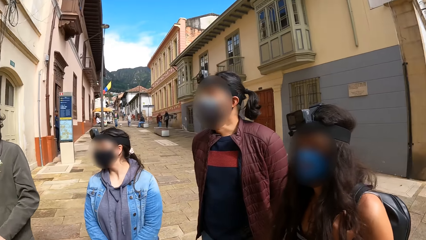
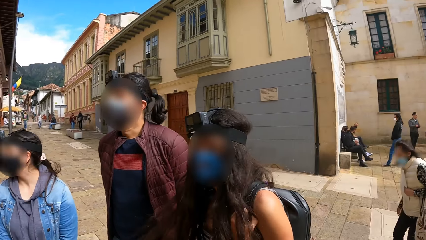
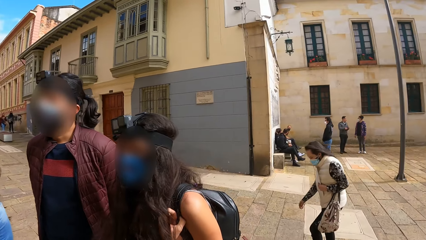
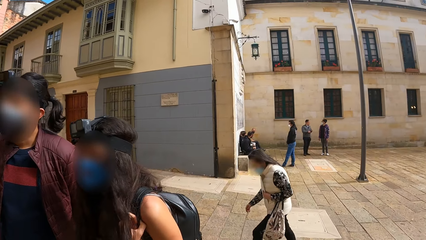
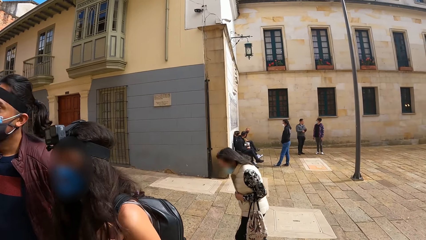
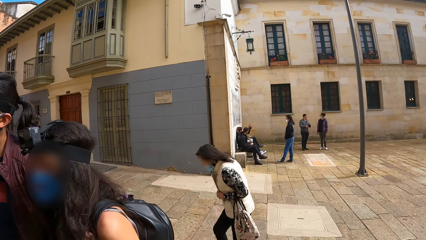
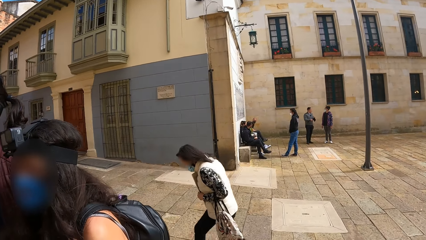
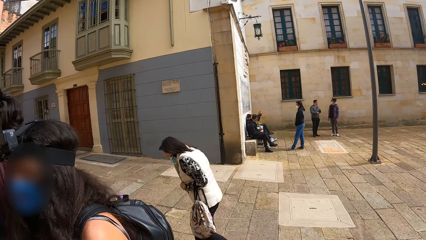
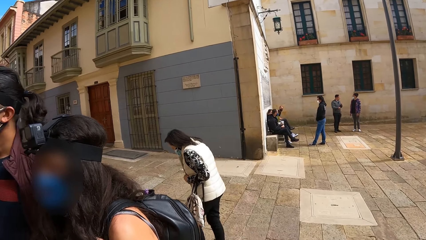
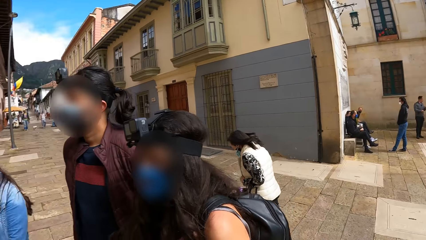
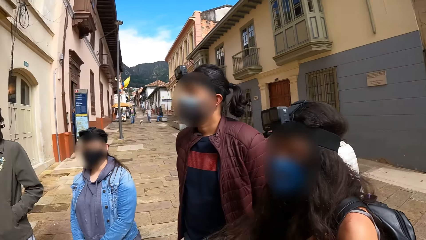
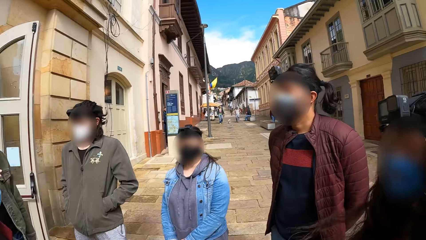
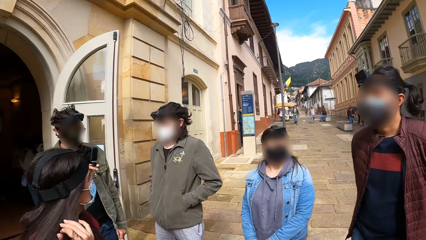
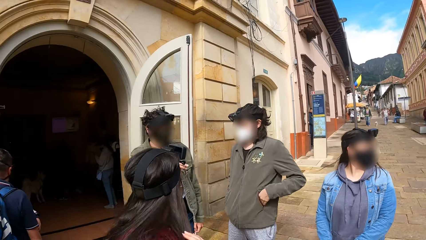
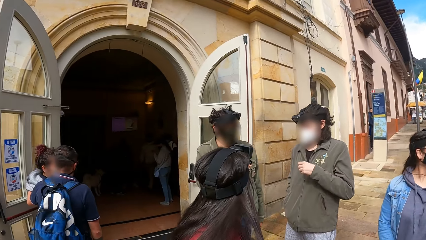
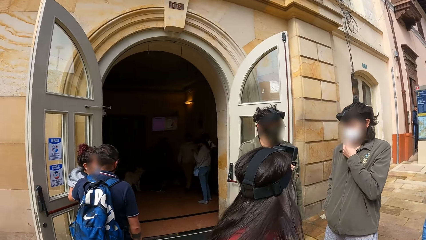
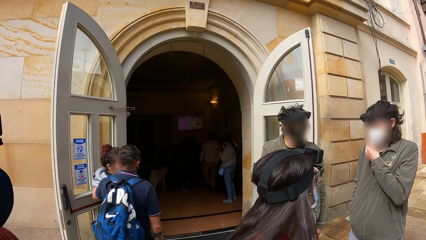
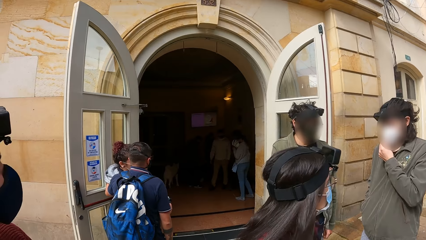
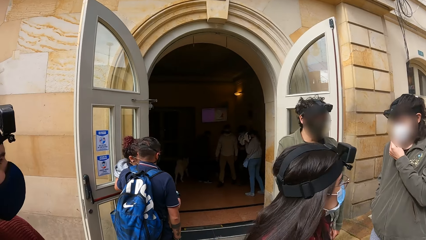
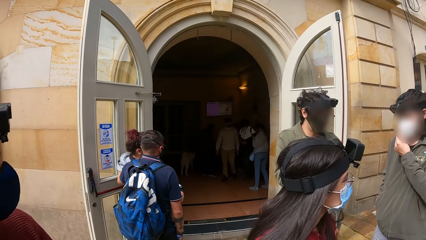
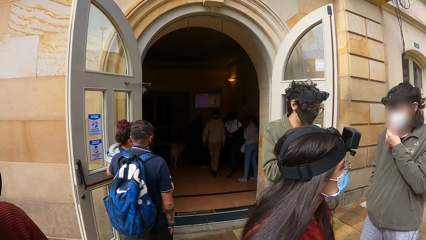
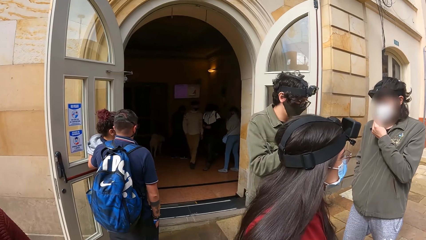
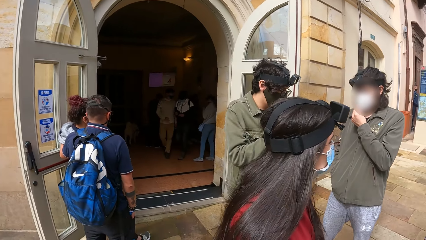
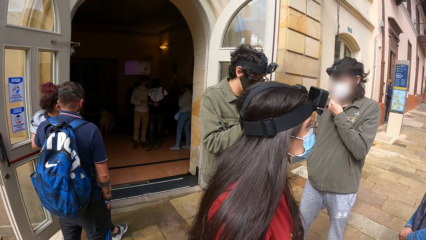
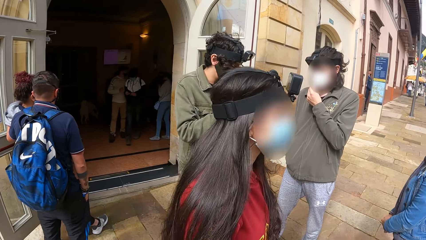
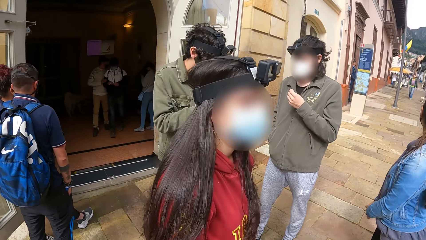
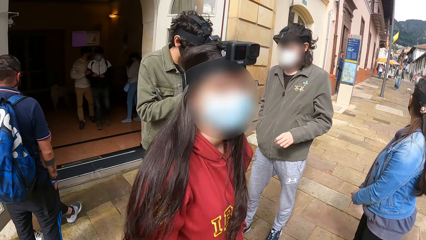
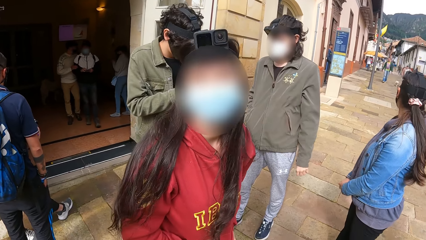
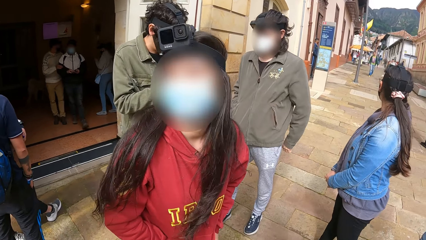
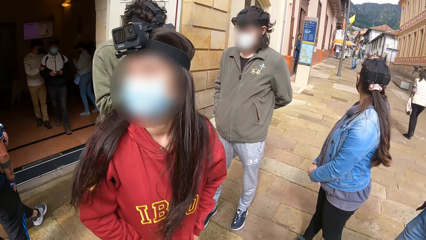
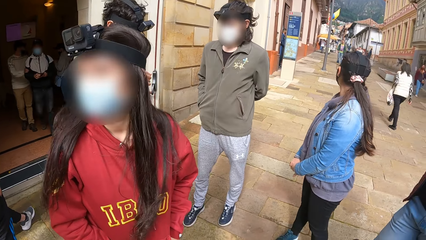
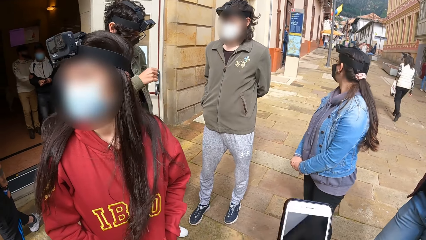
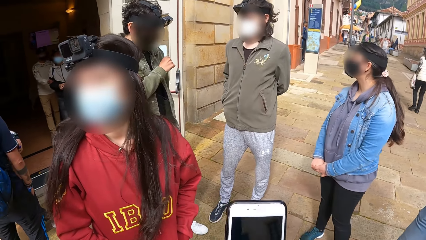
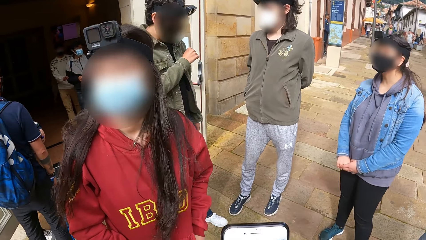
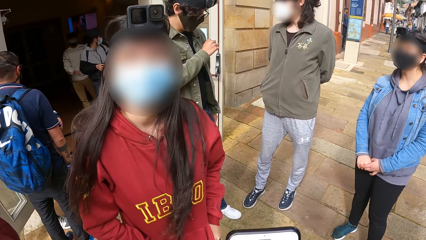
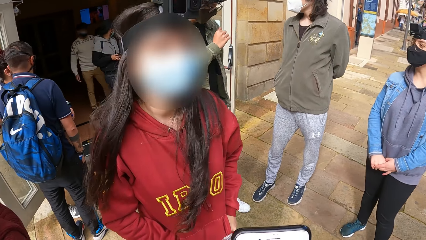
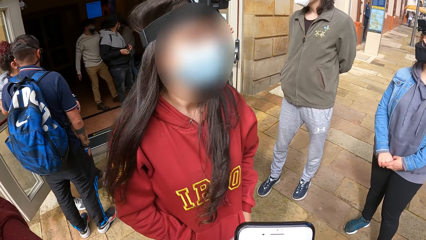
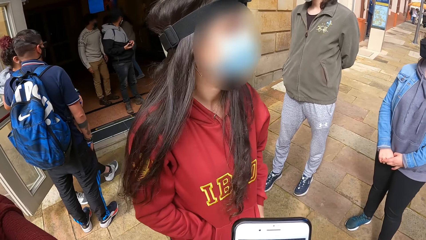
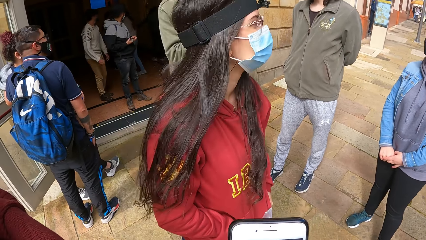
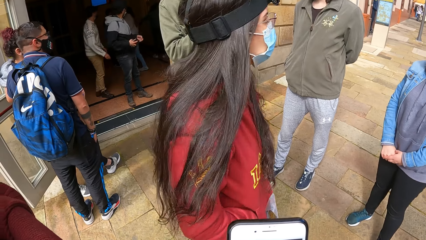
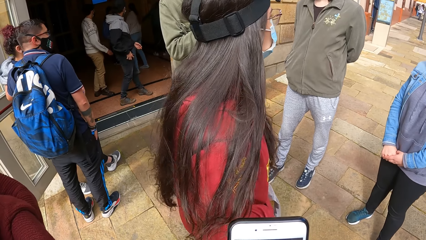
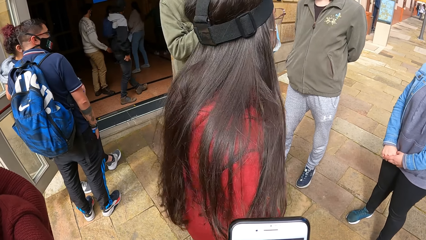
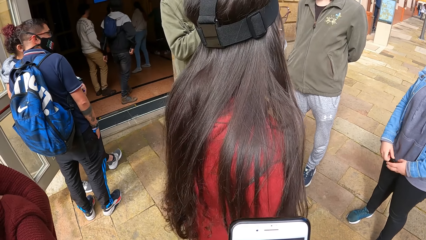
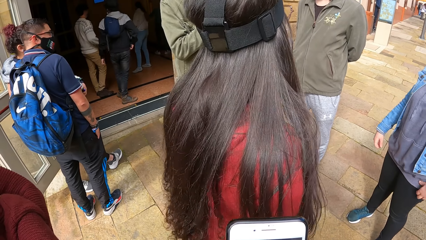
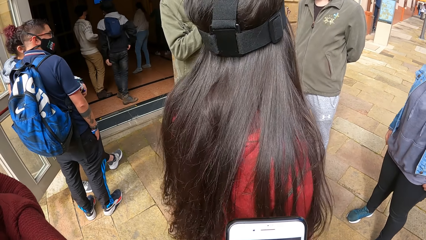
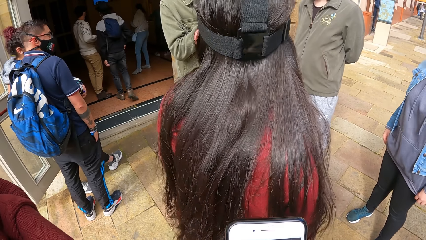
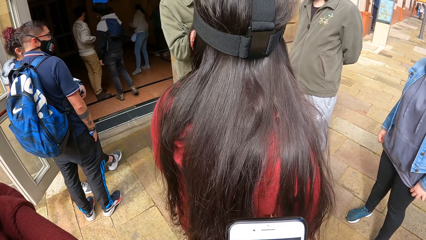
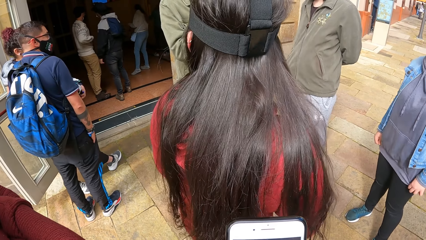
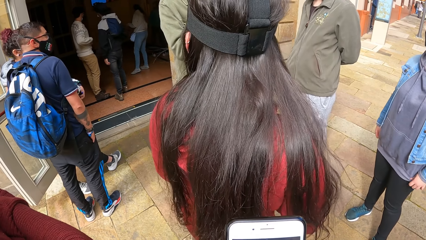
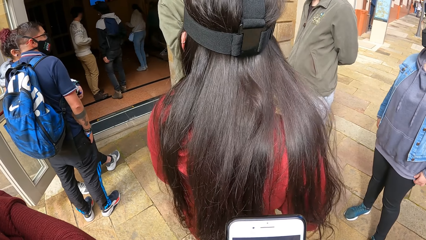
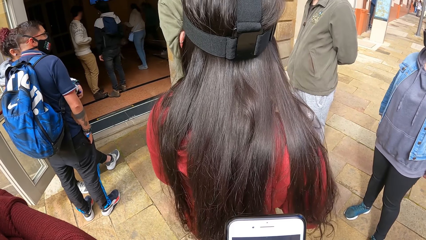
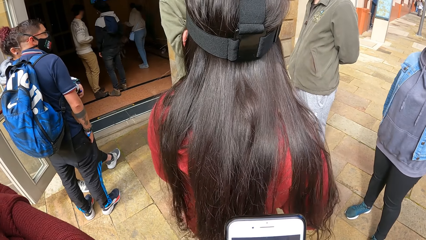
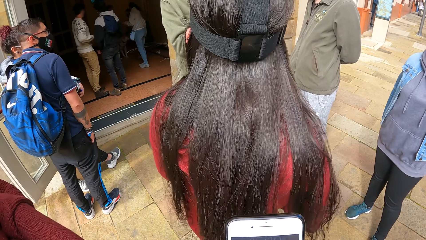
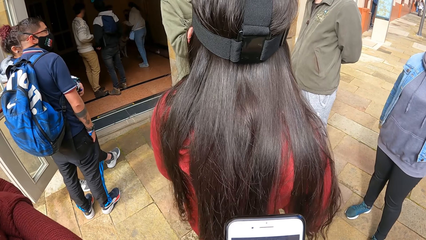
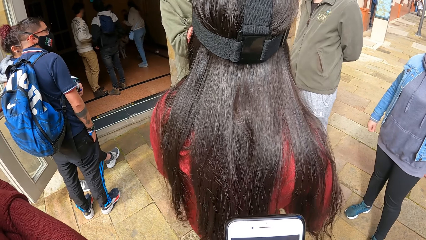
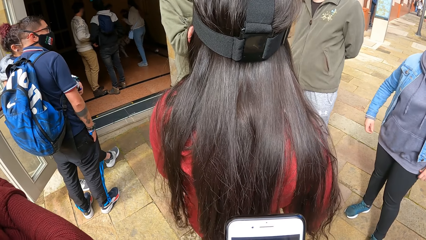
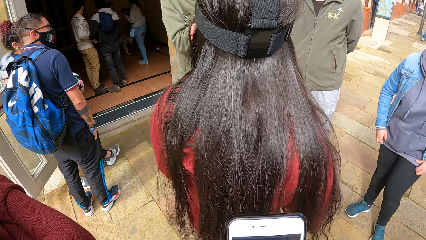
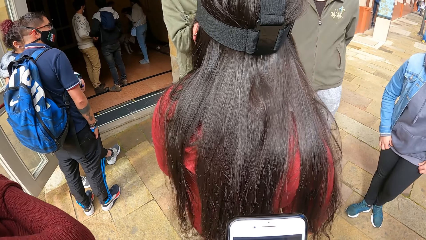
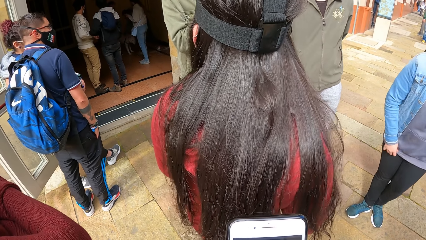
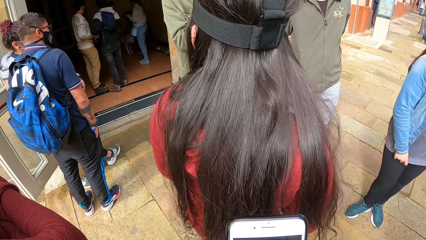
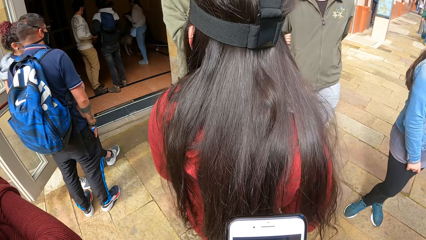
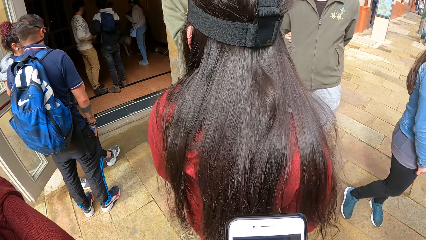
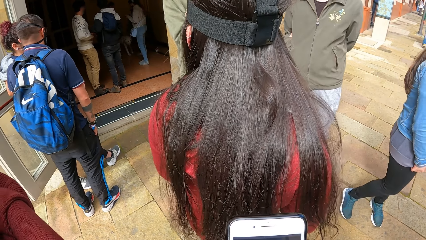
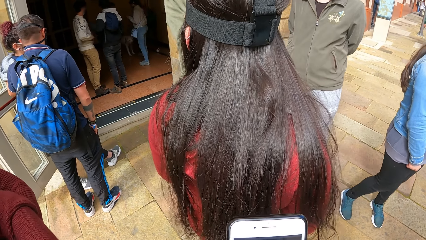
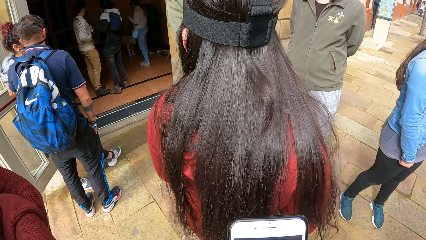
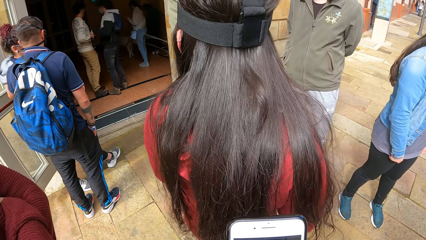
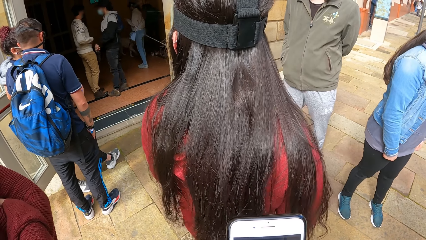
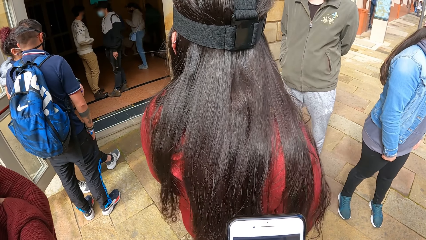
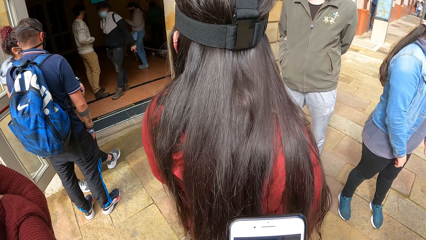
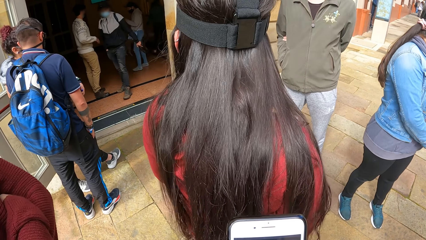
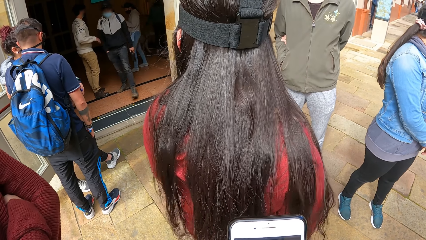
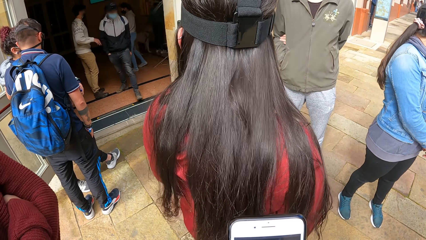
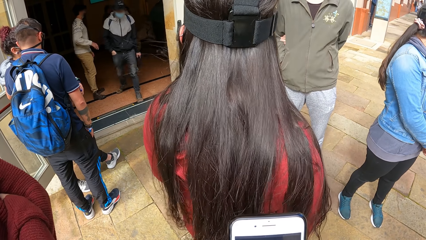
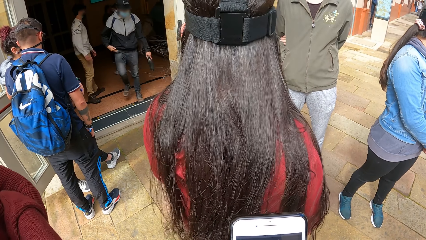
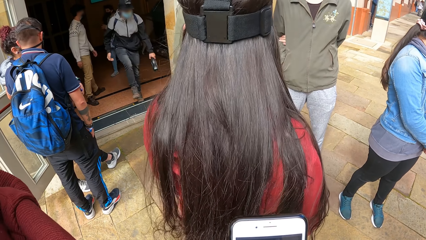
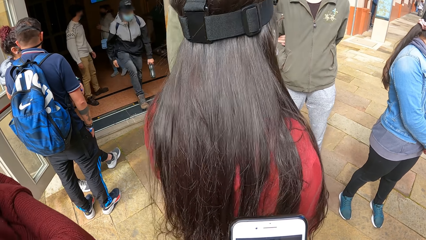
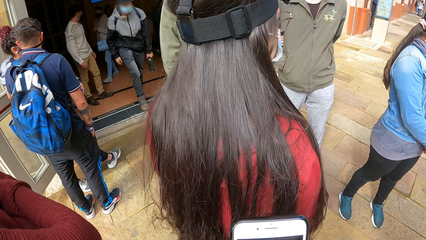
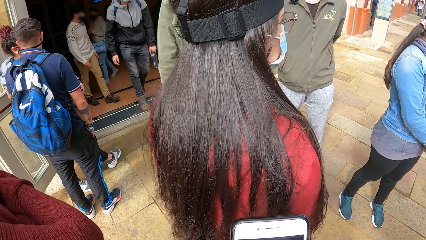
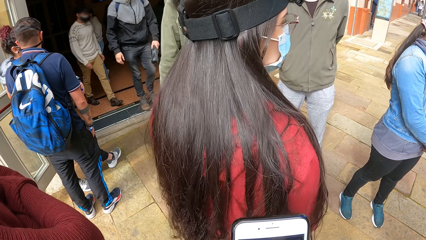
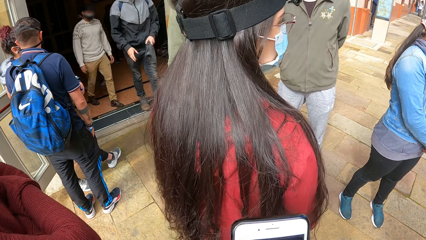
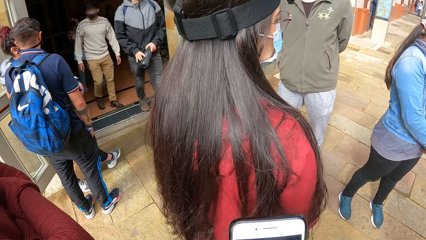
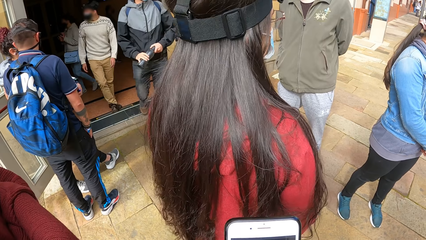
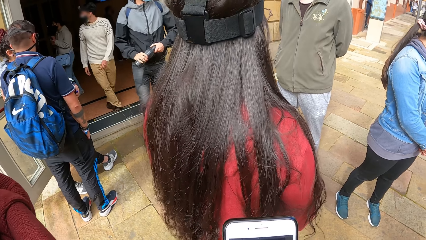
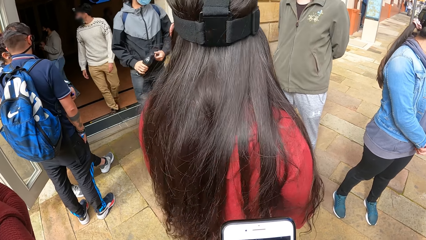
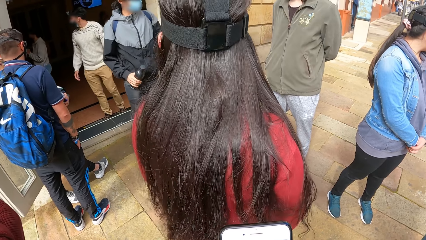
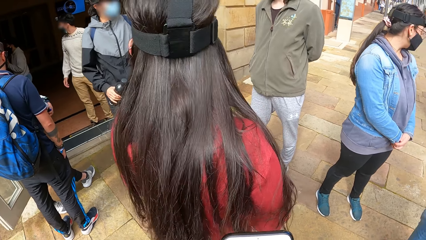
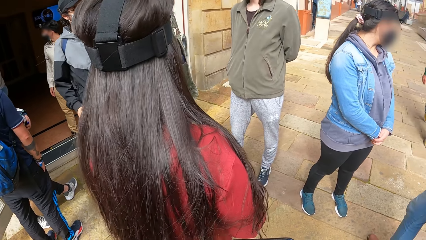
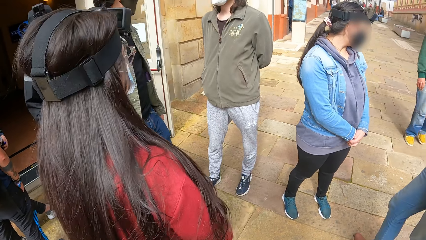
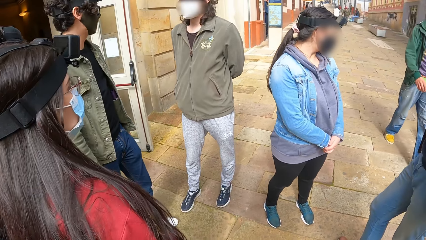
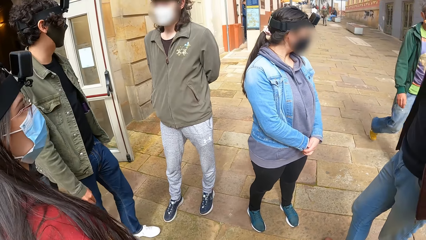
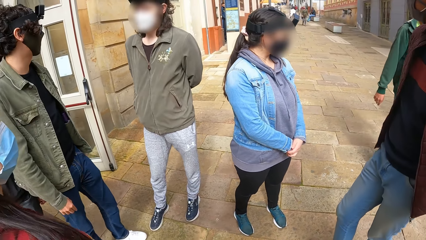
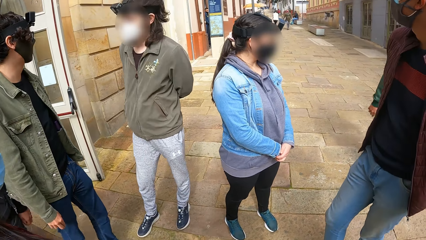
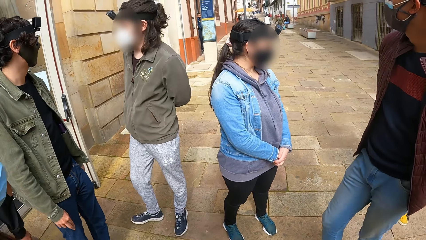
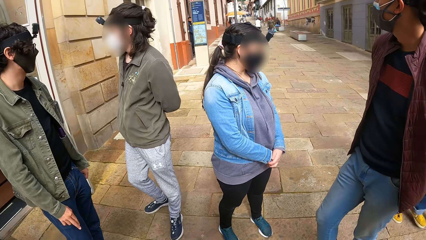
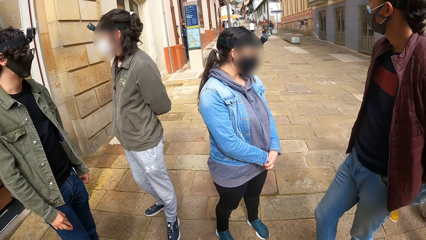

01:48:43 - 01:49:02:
A man touches his face with his left hand. The camera wearer holds a cellphone.
